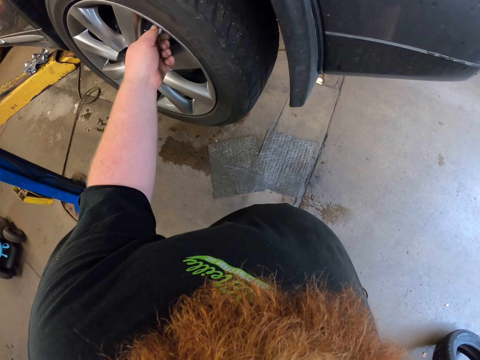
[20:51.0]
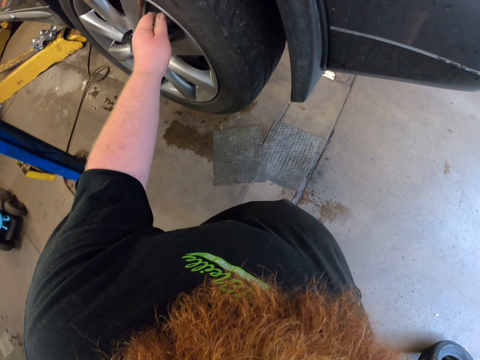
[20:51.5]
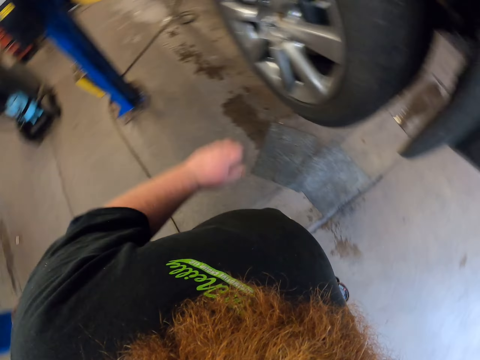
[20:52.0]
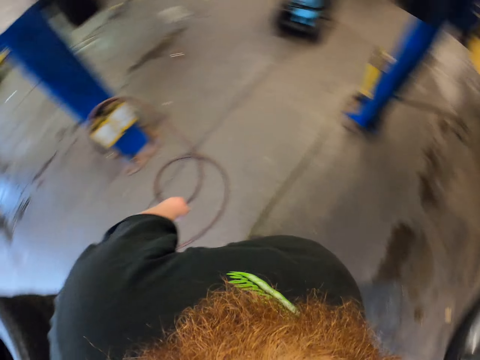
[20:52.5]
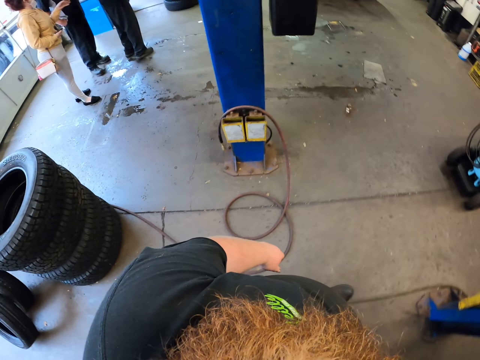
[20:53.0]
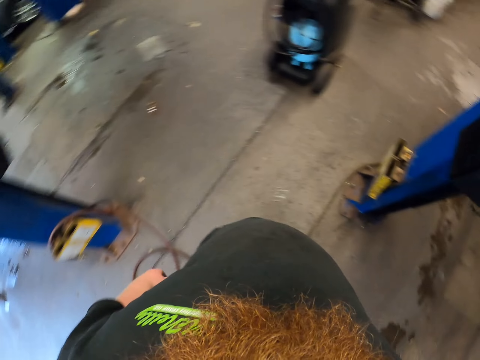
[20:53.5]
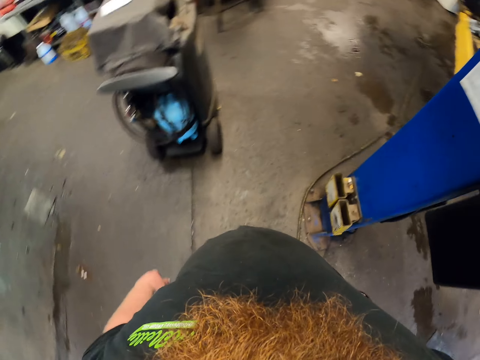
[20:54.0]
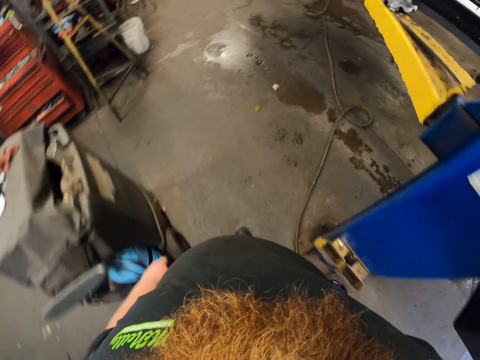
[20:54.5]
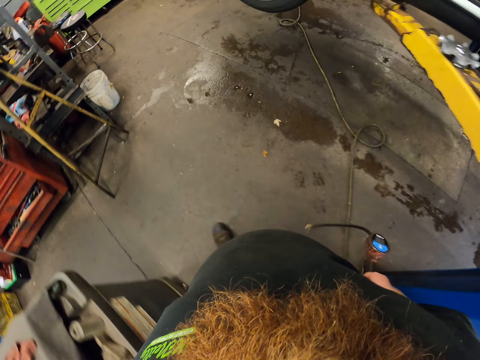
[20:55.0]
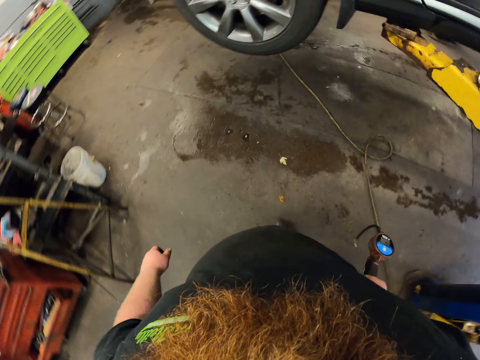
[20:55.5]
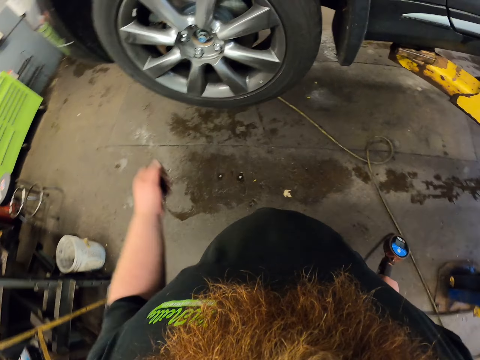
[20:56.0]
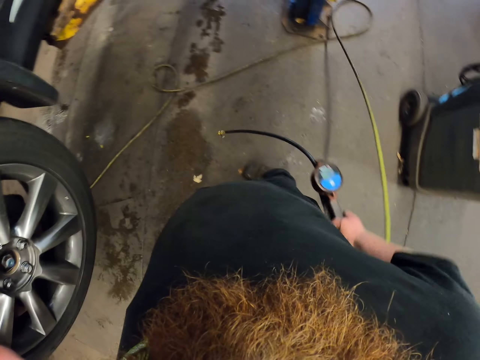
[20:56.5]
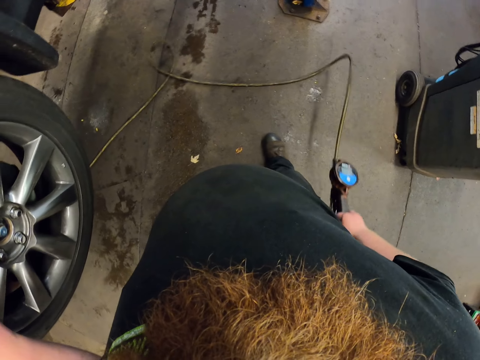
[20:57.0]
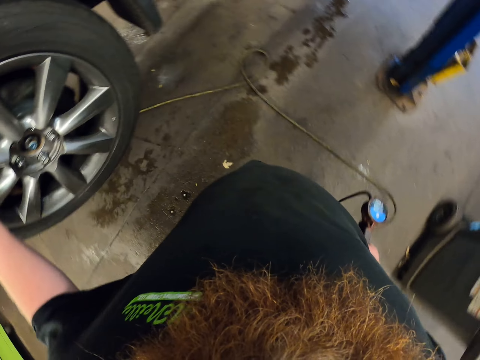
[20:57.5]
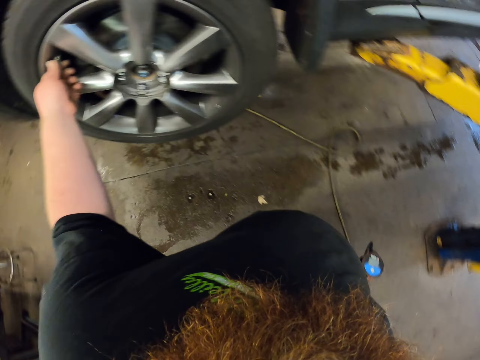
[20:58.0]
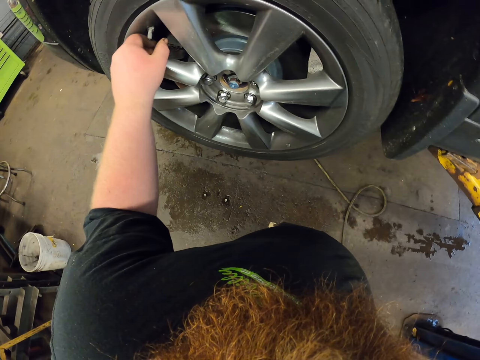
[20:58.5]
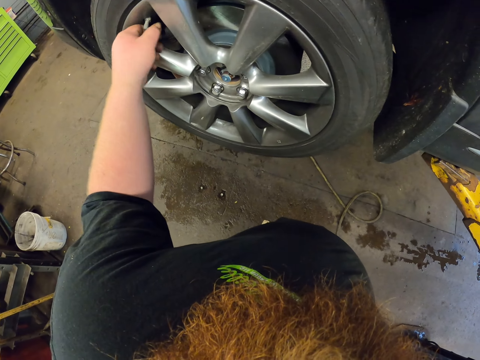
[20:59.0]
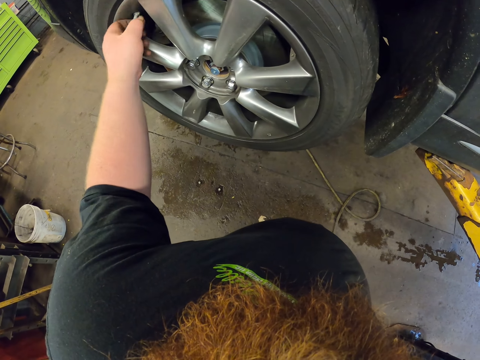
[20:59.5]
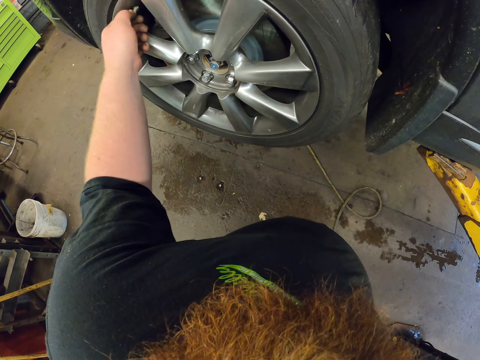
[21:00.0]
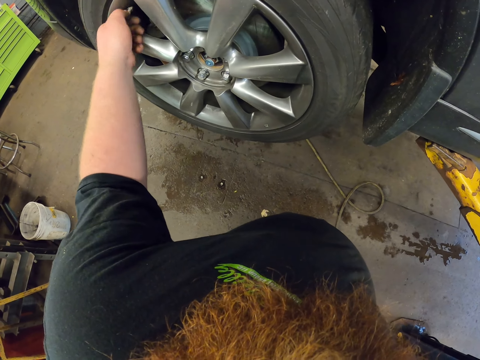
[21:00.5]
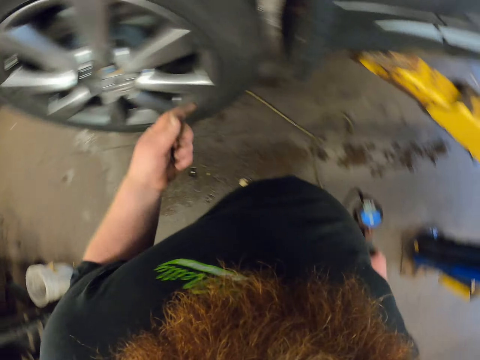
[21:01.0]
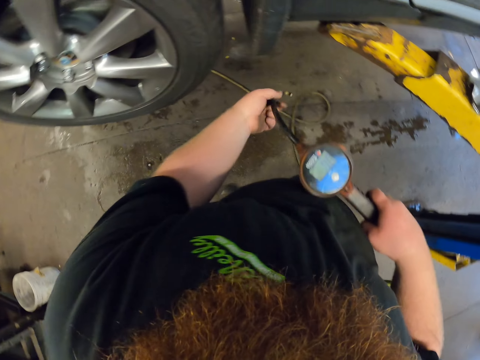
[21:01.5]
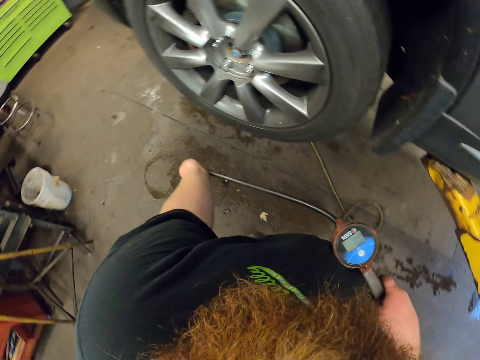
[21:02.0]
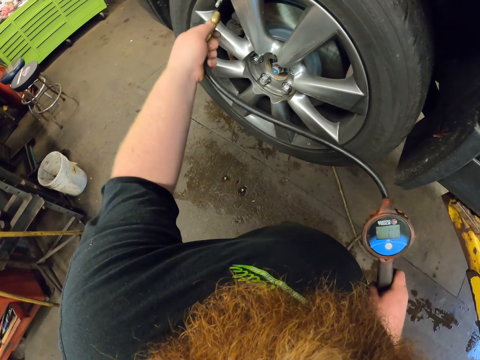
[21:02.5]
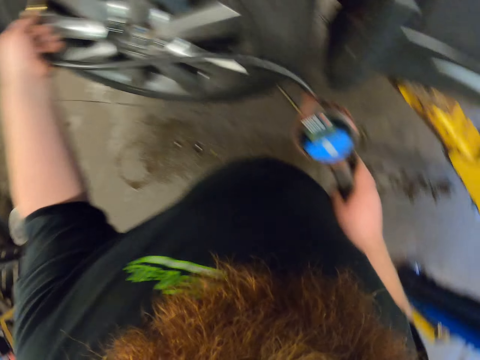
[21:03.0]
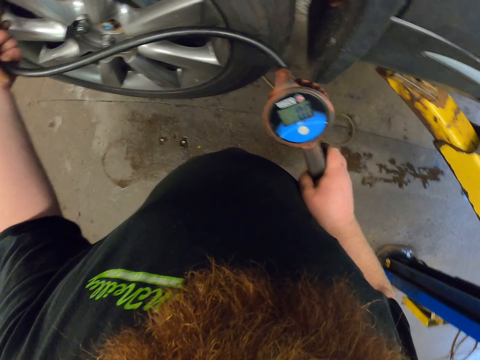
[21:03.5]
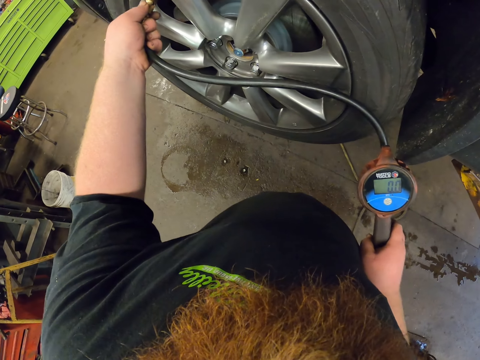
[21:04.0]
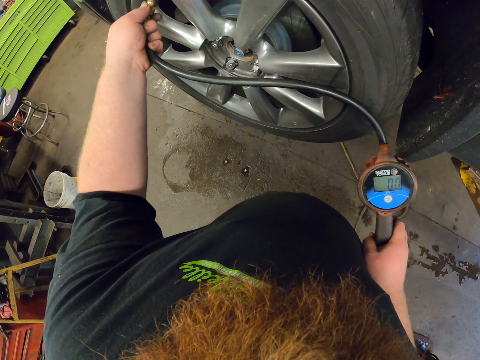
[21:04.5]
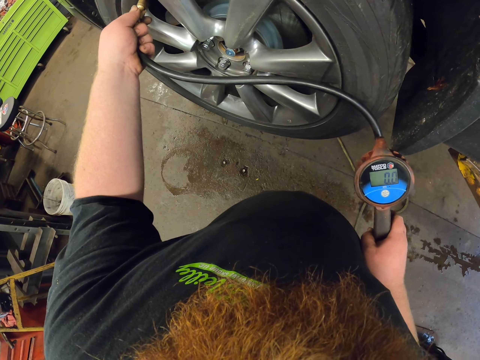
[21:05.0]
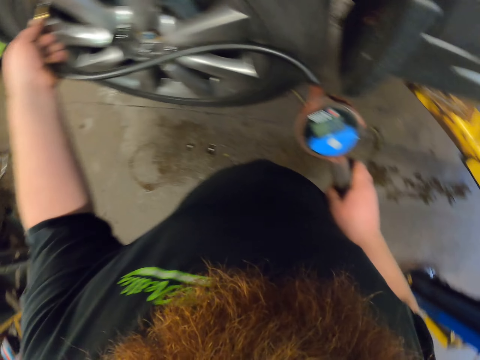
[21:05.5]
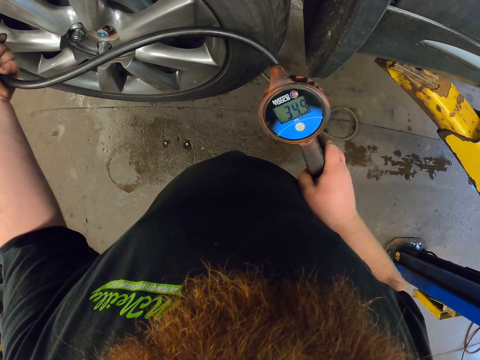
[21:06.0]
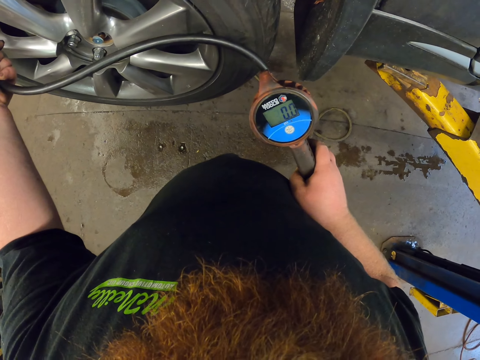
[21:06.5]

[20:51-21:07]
The camera wearer walks around the garage. They open the nut or valve stem. They touch the pressure tool. They fix the cable on the valve stem. They measure the pressure on the car wheel. They put pressure in the tire.

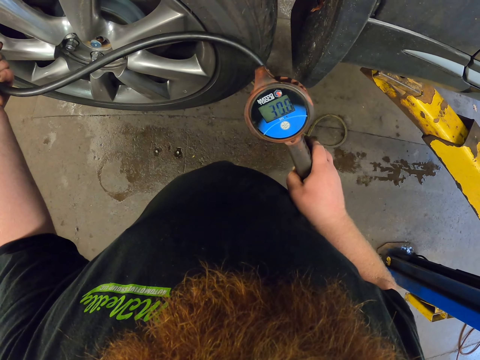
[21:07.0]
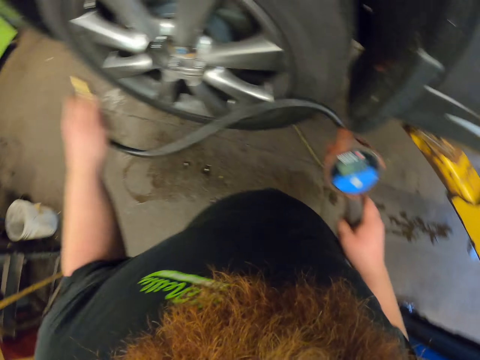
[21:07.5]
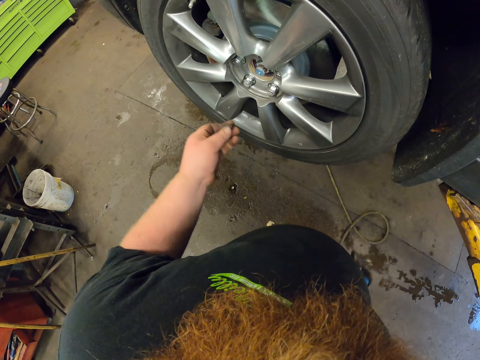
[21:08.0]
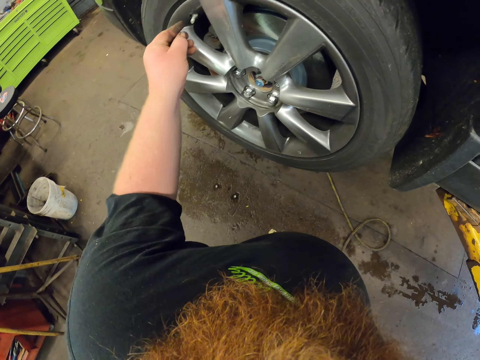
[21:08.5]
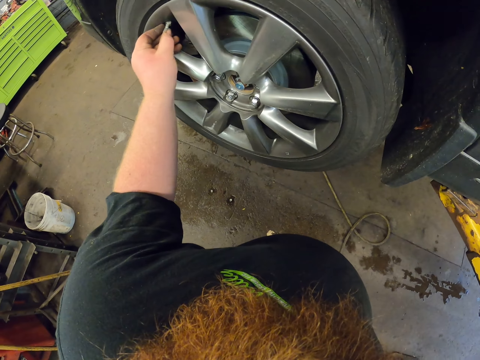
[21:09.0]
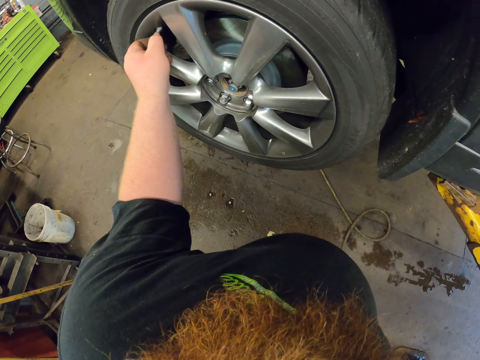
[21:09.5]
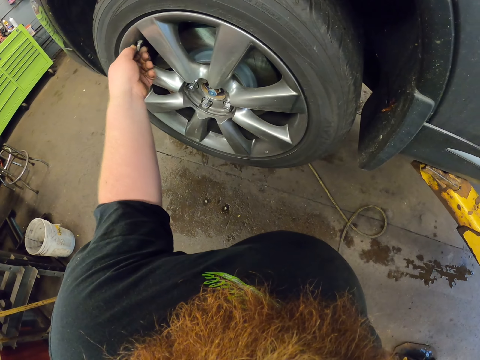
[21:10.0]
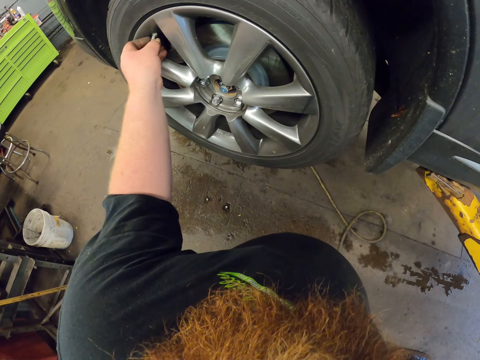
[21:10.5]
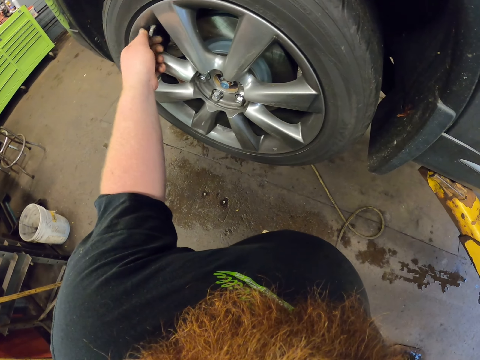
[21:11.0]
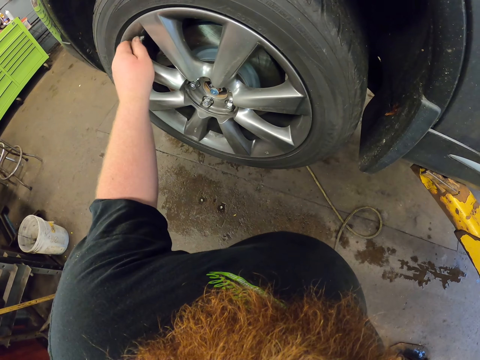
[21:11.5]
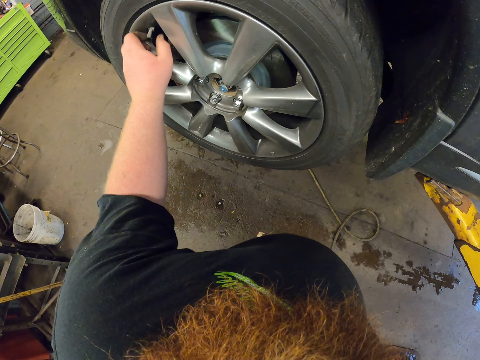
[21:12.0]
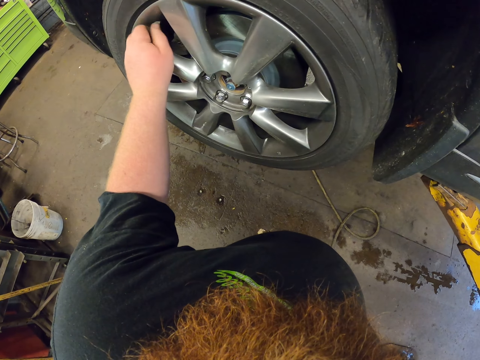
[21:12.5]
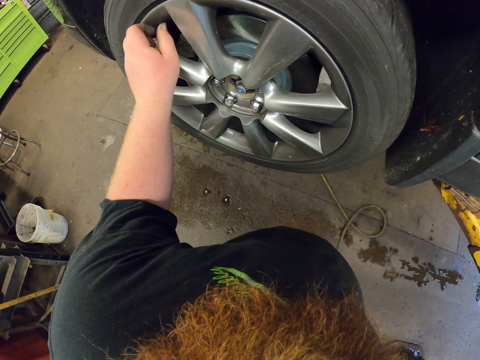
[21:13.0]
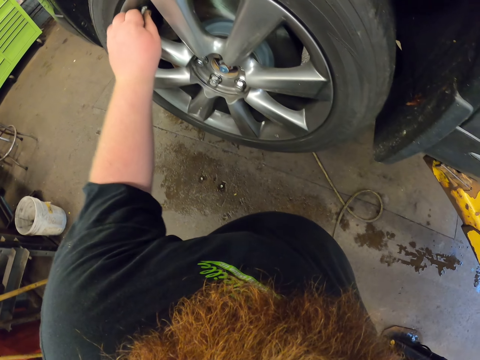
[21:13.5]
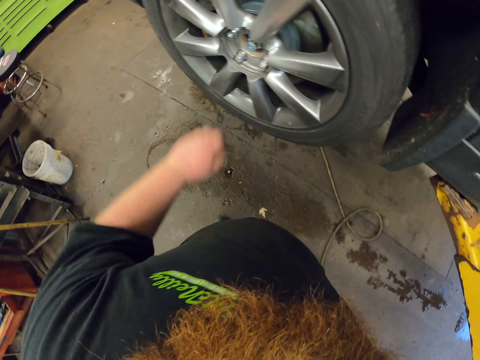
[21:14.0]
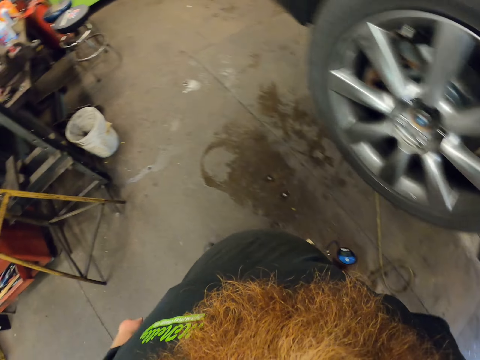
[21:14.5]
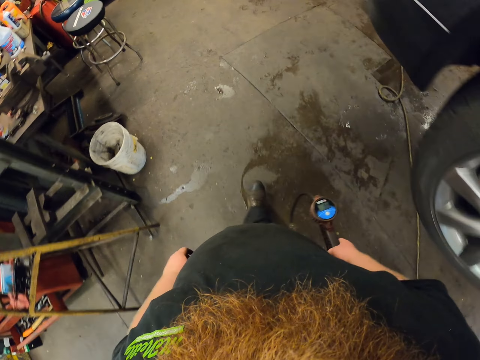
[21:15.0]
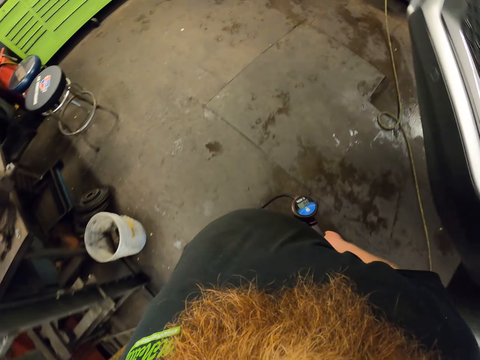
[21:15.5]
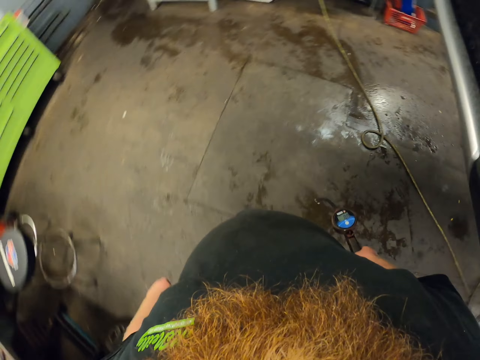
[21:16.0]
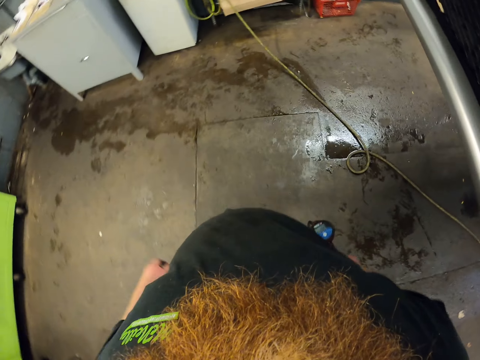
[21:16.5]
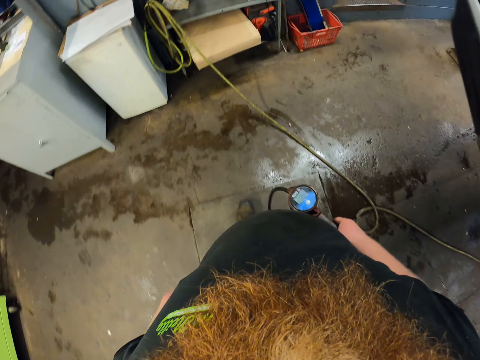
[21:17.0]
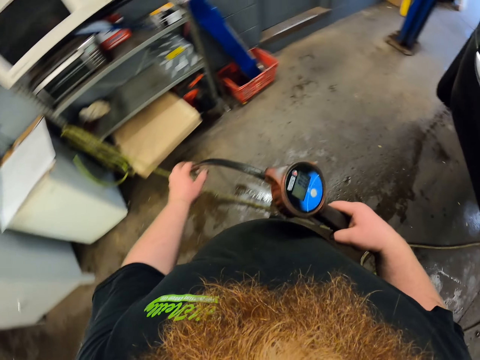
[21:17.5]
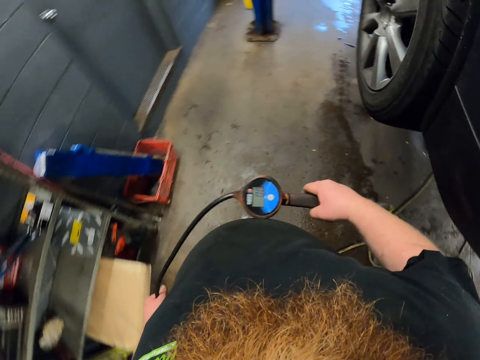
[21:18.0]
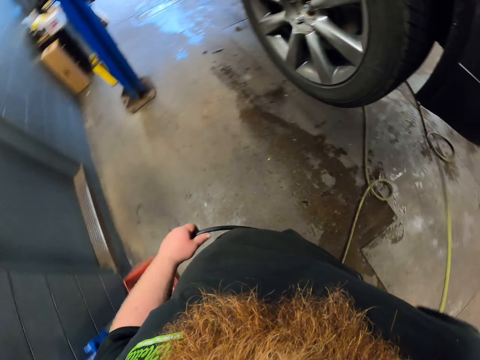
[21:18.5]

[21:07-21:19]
The camera wearer drops the pressure tool. They remove the cable on the valve stem. They close the nut. They fix a cap on the valve stem. They tighten the cap. They walk around the garage.
